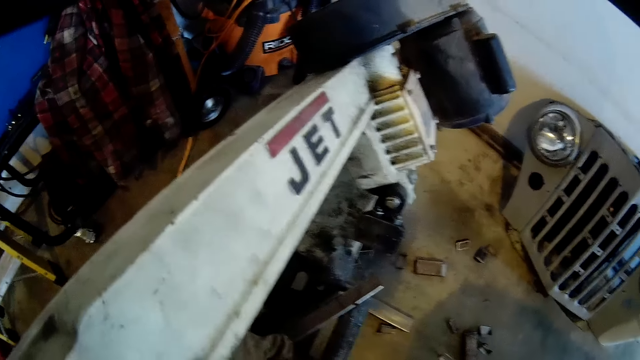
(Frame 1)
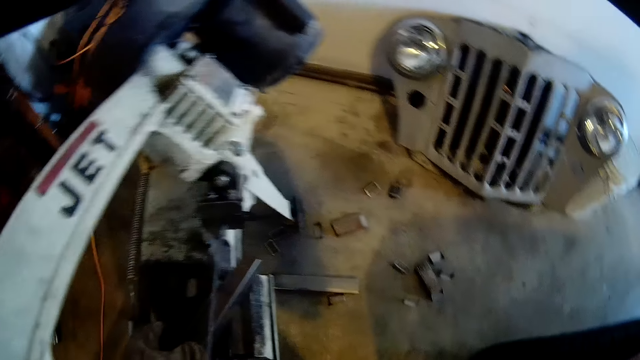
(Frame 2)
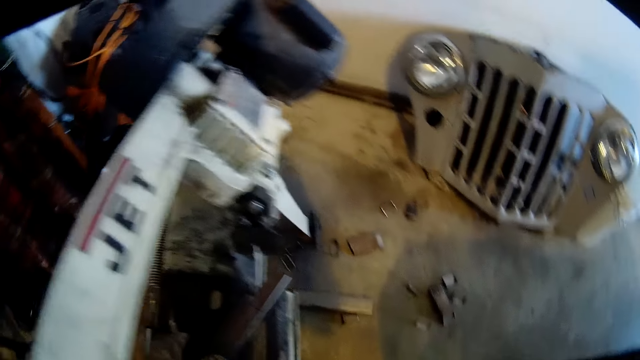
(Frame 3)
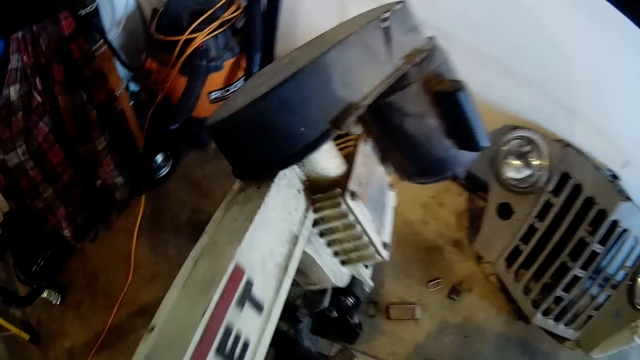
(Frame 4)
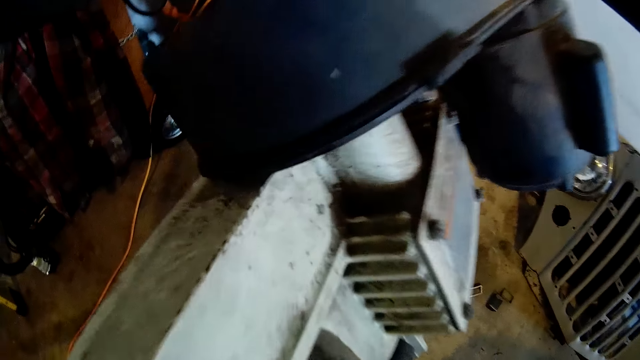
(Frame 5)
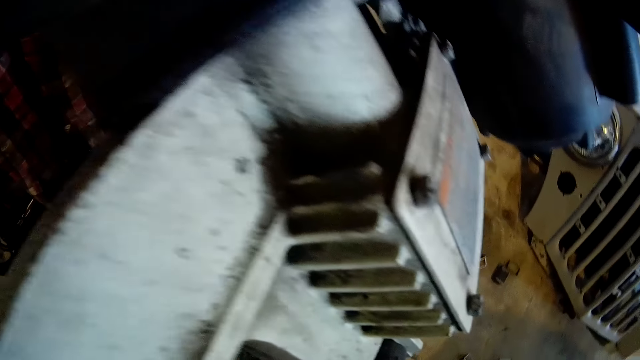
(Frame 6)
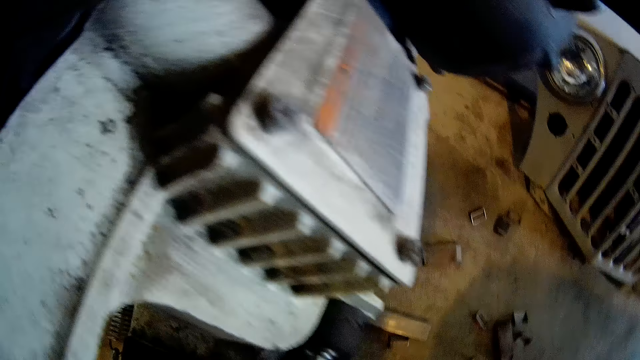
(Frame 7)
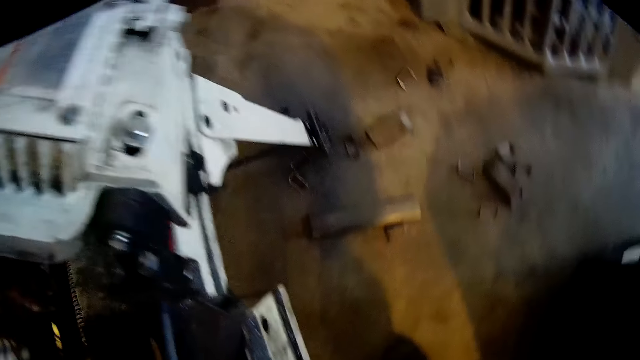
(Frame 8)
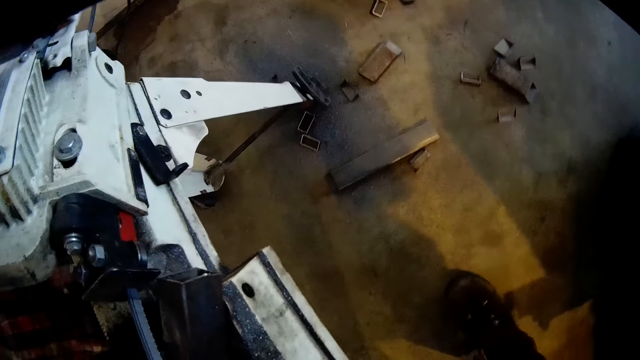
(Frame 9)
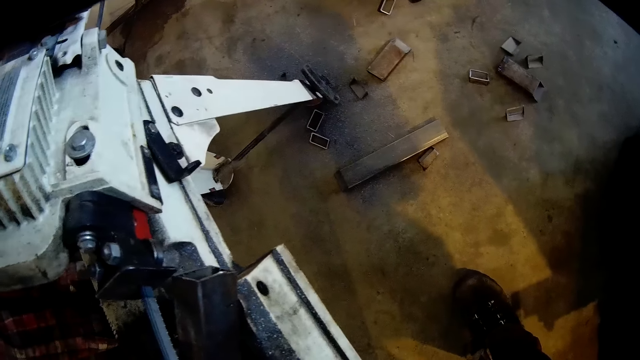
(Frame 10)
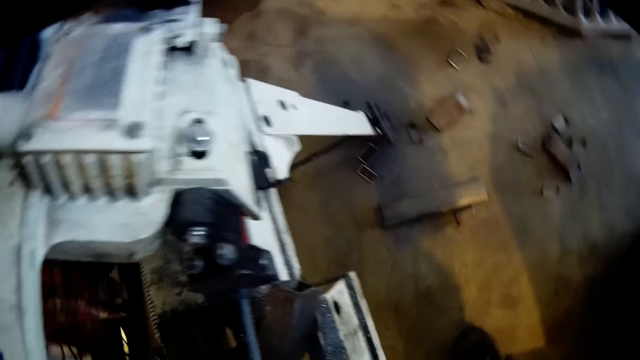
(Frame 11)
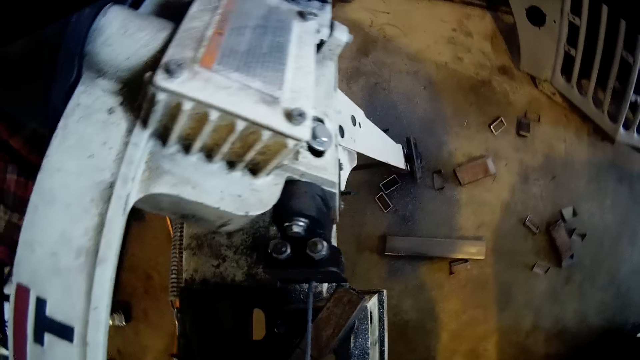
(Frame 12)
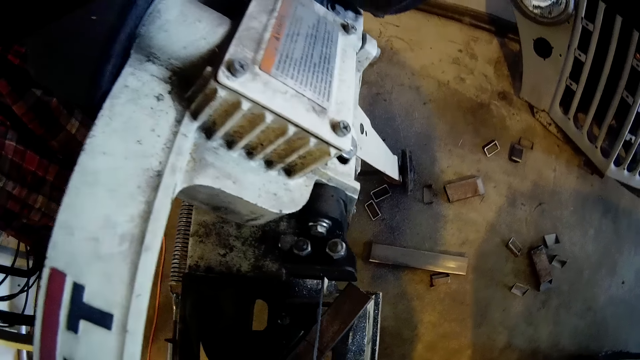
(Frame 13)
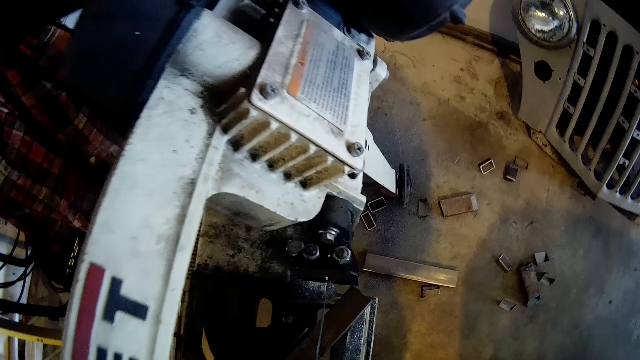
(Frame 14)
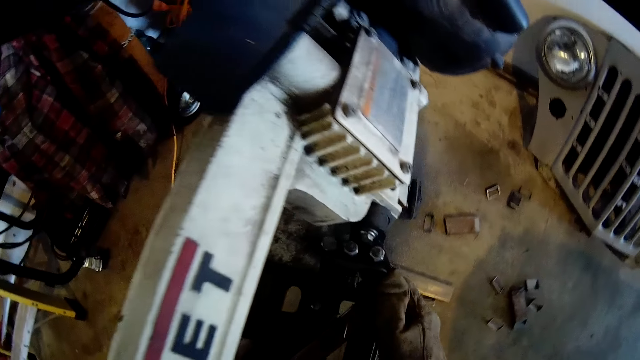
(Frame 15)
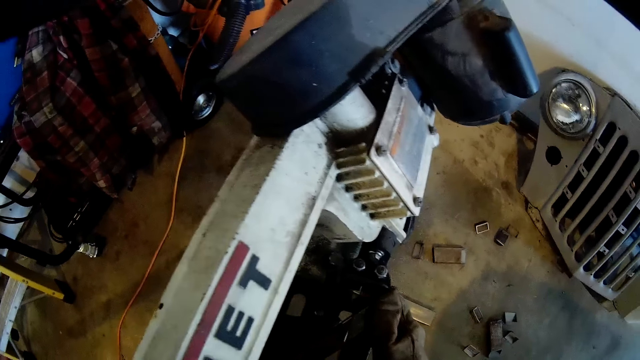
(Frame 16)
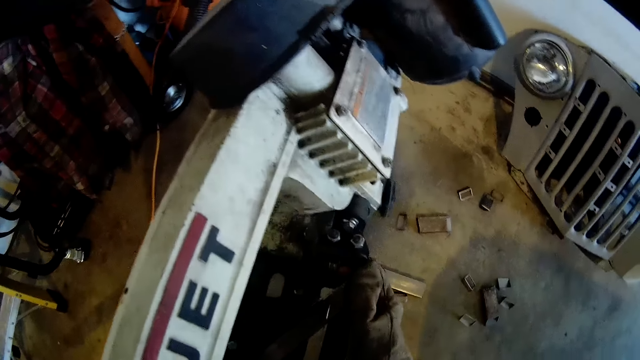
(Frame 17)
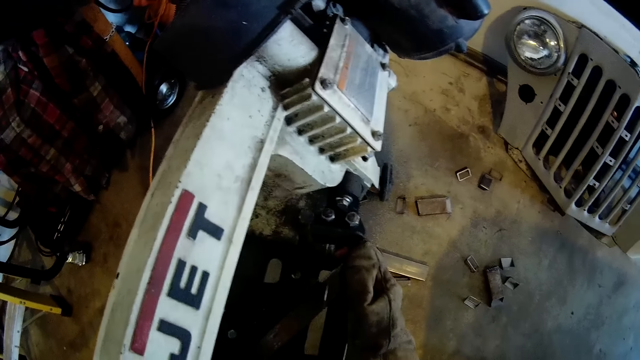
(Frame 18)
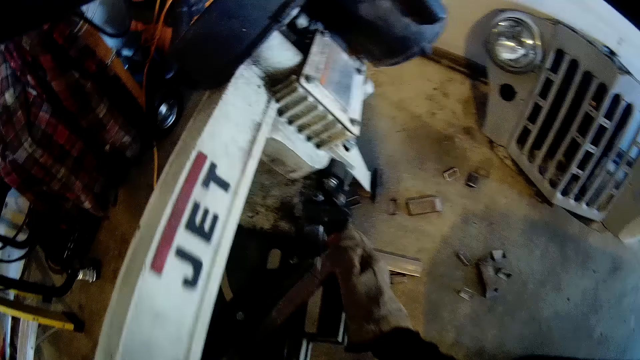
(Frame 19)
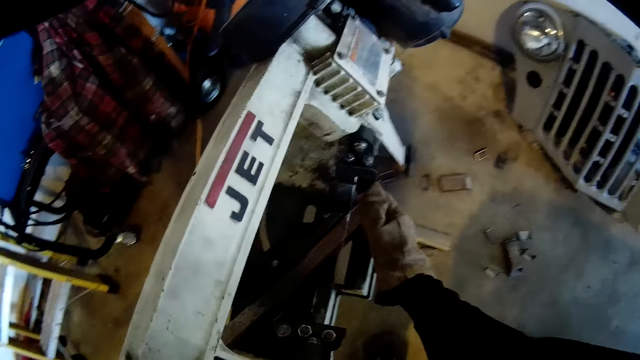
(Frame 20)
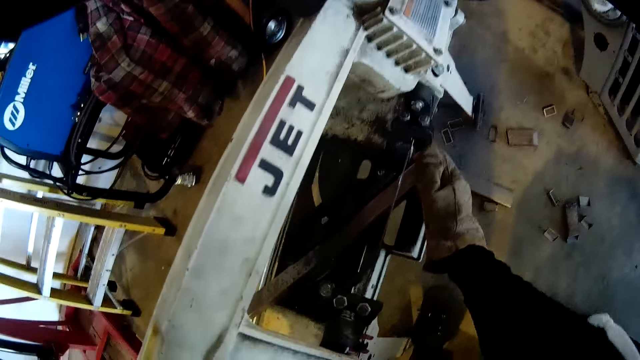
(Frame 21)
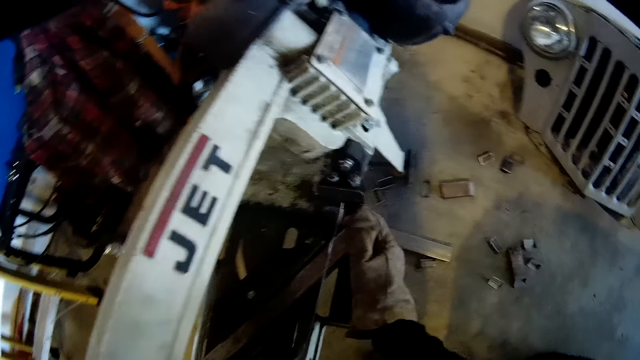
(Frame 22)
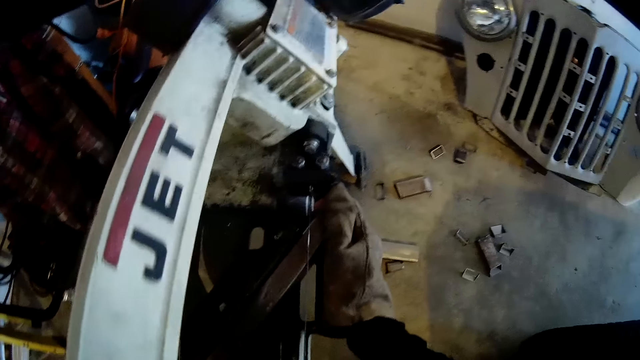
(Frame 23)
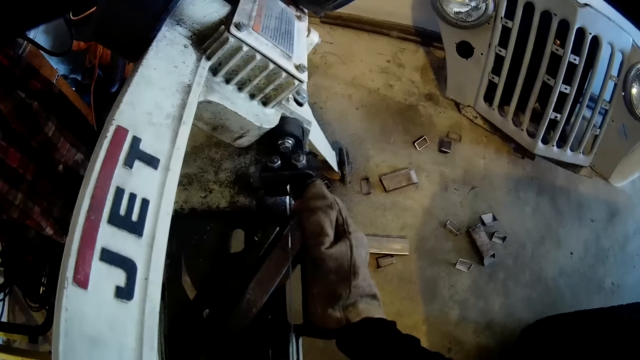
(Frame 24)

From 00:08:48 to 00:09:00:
The camera wearer removes his right hand from the metal. He holds the metal with his right hand.

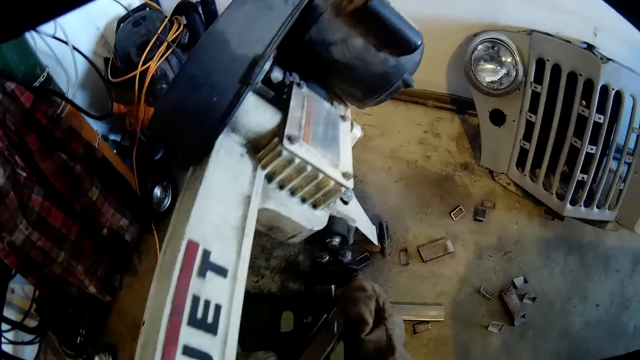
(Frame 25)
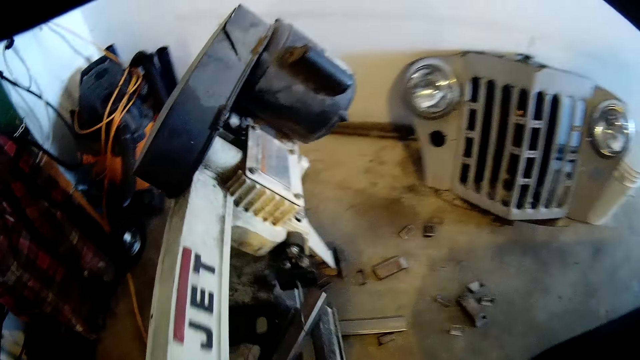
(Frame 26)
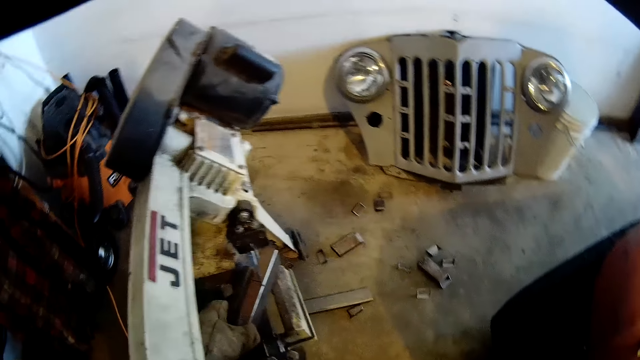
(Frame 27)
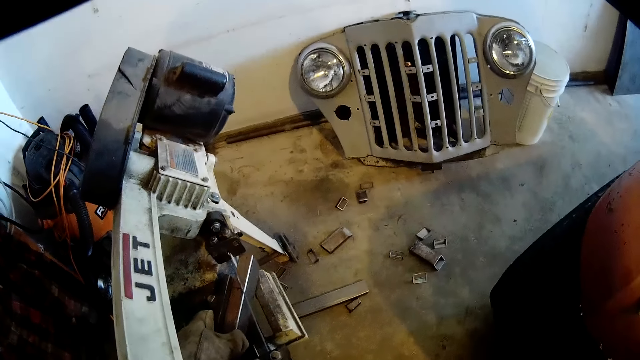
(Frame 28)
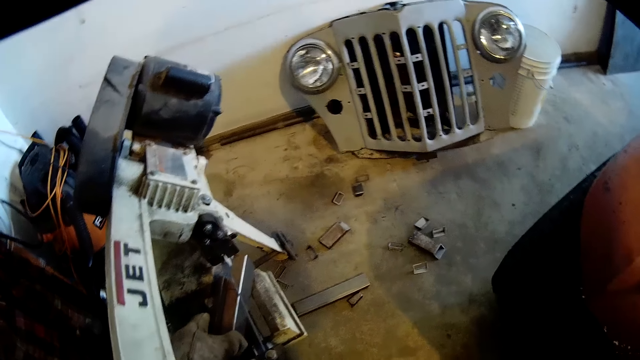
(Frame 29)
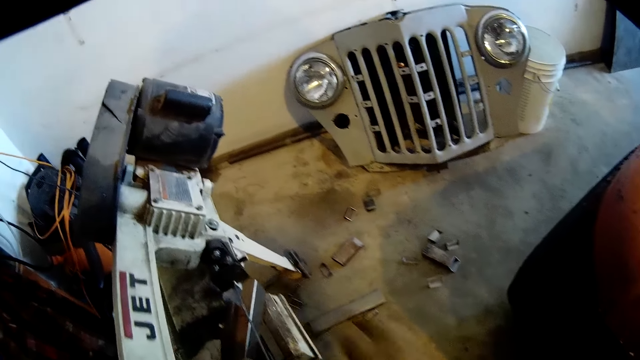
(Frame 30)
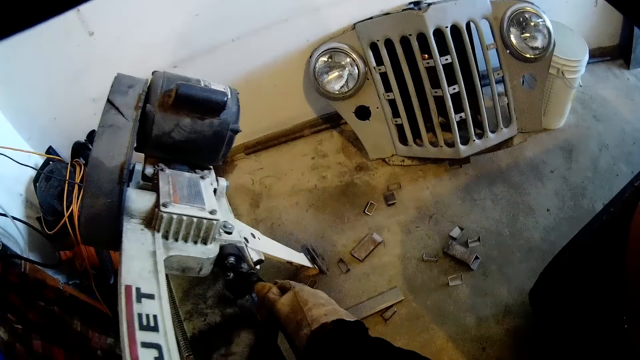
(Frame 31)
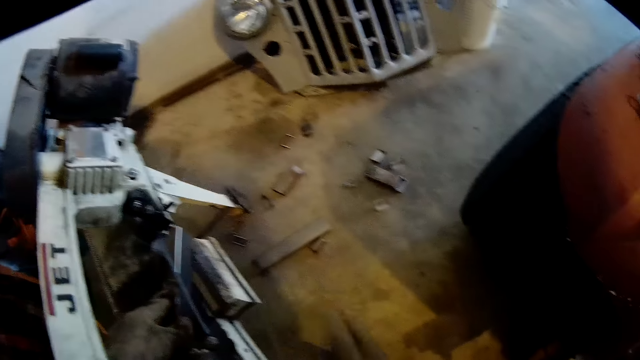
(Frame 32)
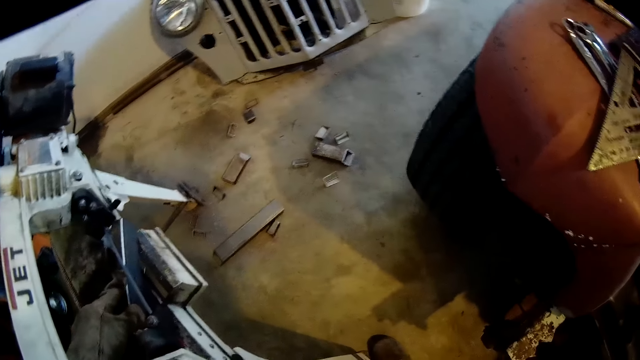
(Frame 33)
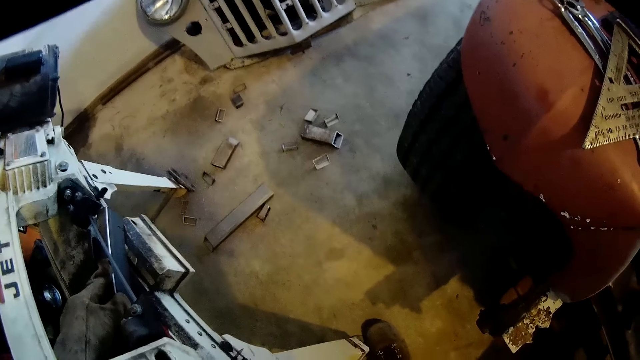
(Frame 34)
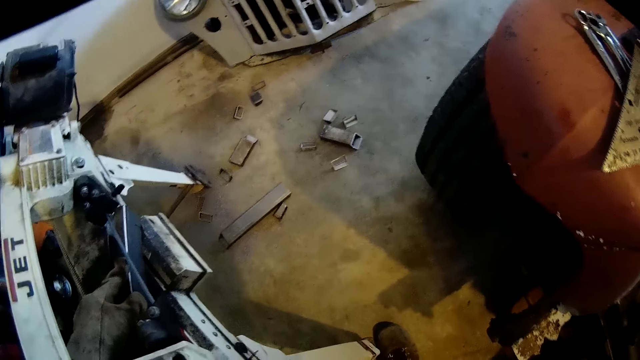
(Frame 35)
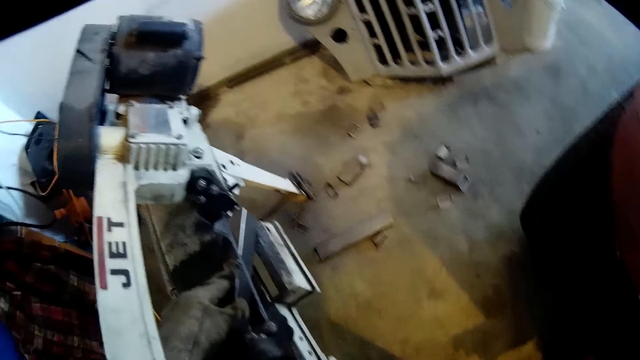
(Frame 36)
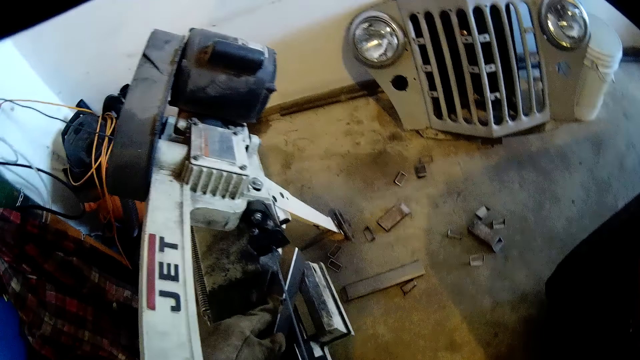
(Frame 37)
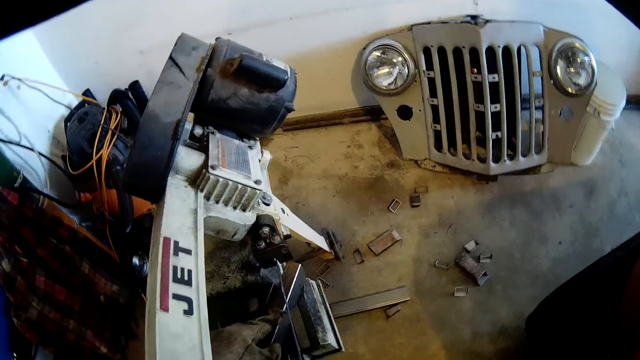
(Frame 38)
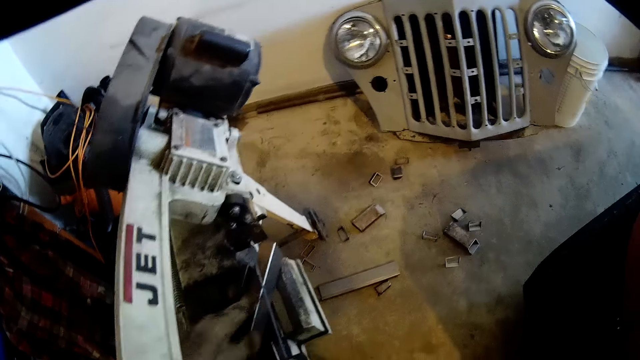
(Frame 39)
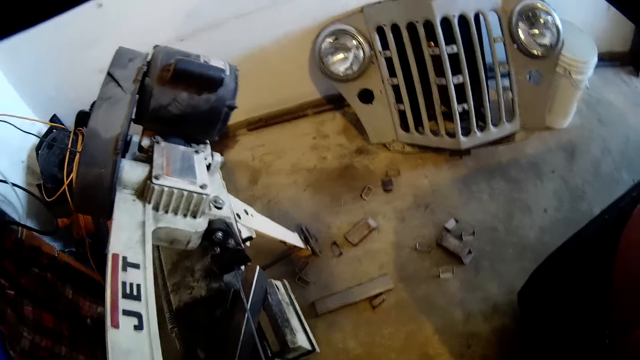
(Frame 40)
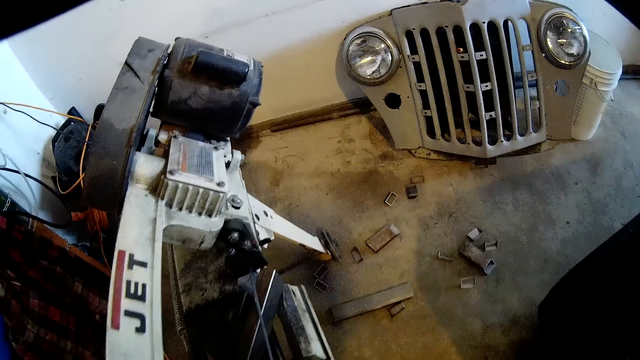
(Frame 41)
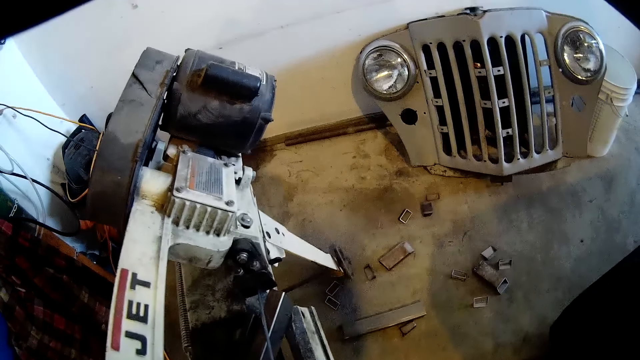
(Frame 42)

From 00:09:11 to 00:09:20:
The camera wearer removes his right hand from the metal. He holds the metal with his right hand. He removes his right hand from the metal.
